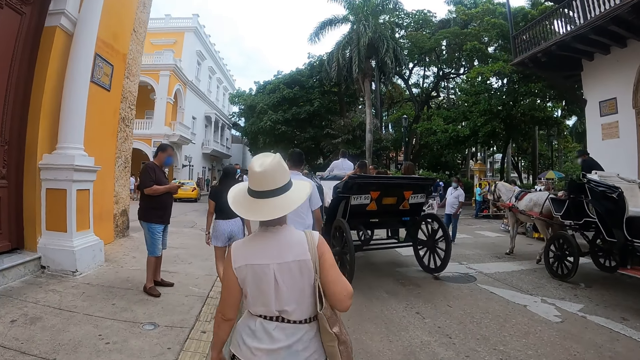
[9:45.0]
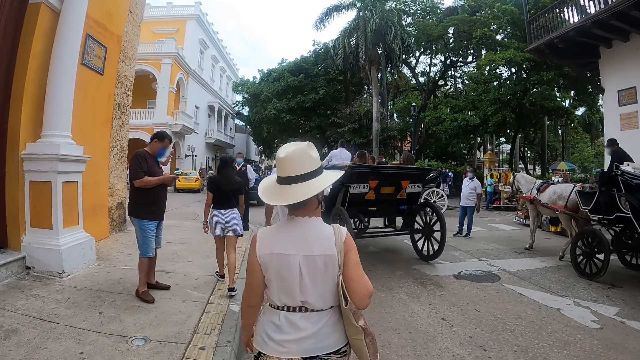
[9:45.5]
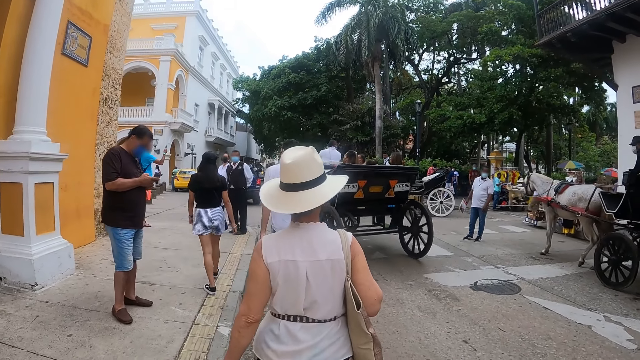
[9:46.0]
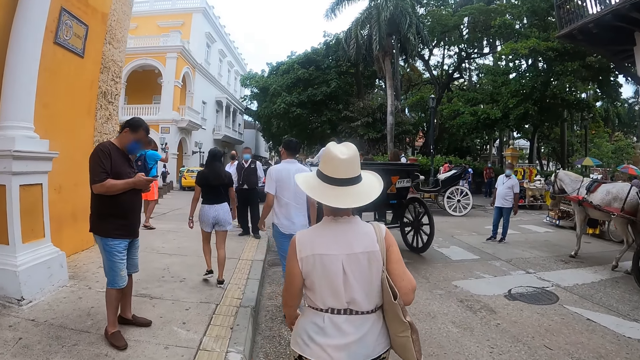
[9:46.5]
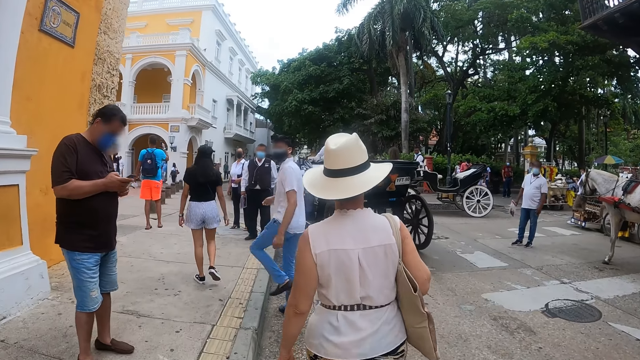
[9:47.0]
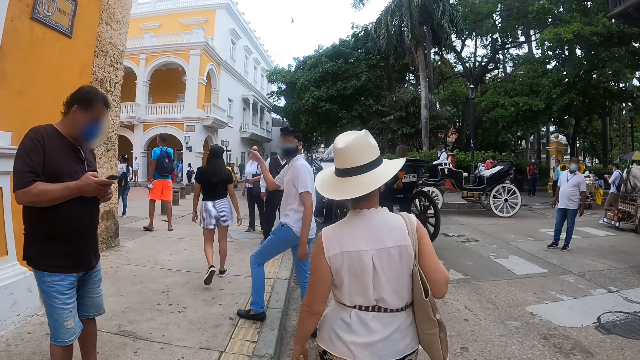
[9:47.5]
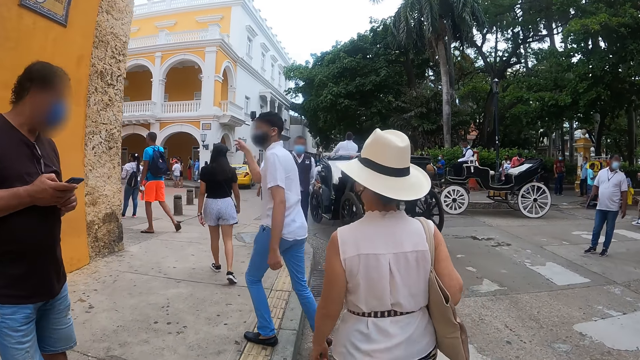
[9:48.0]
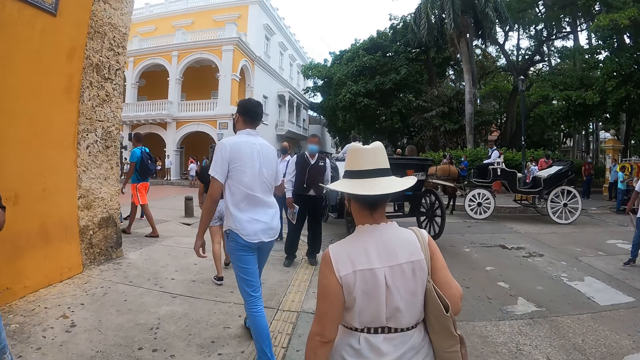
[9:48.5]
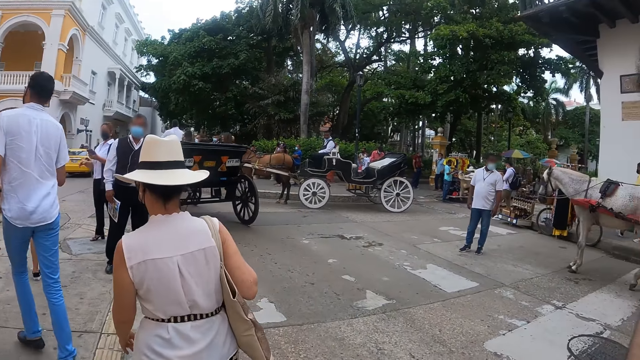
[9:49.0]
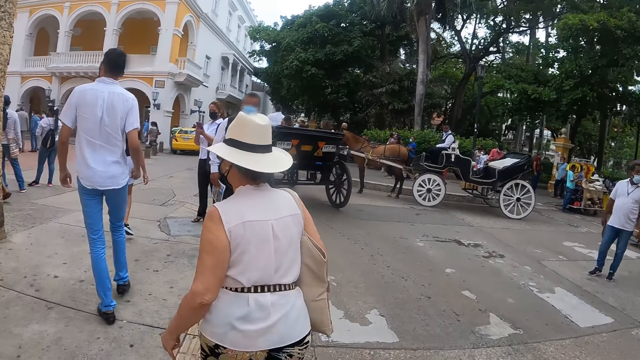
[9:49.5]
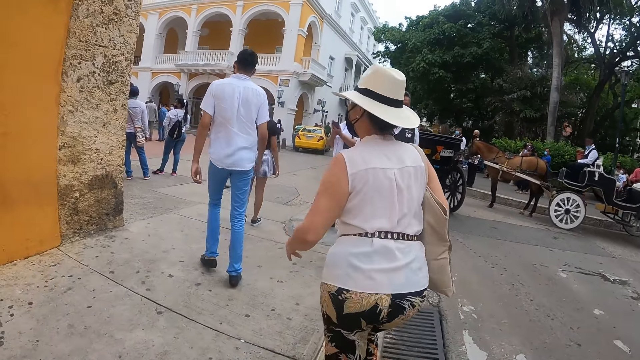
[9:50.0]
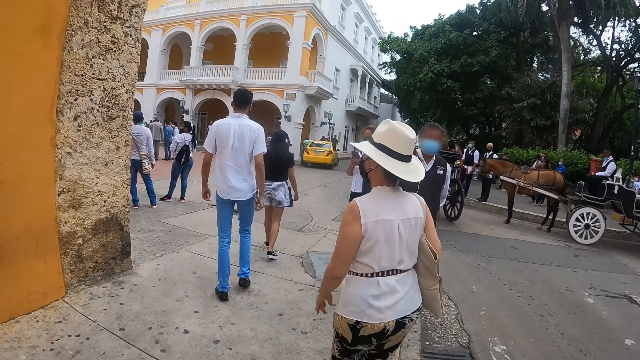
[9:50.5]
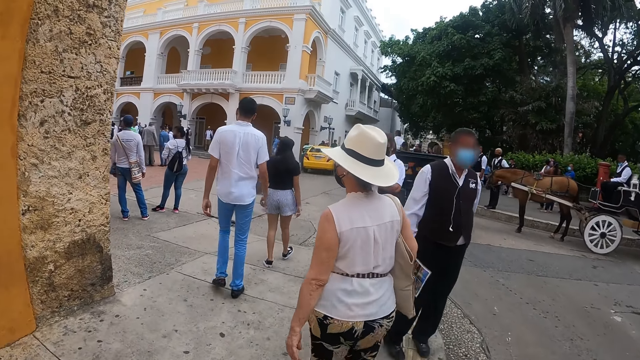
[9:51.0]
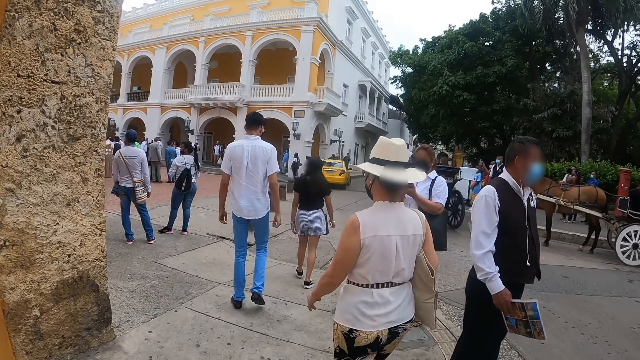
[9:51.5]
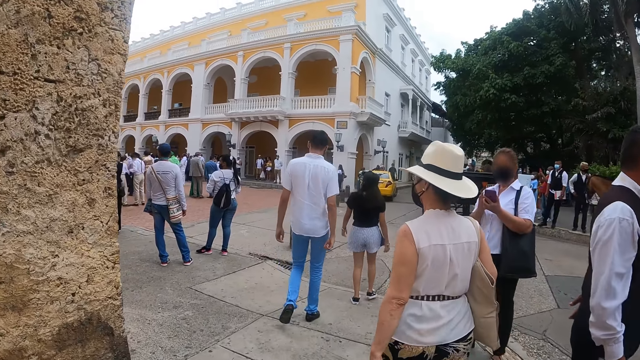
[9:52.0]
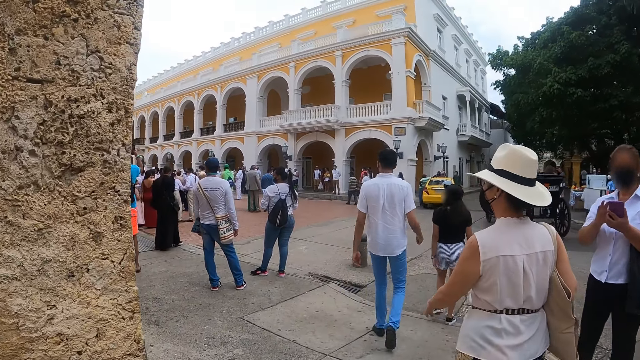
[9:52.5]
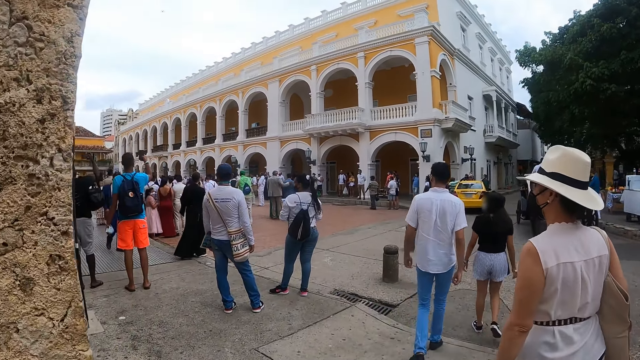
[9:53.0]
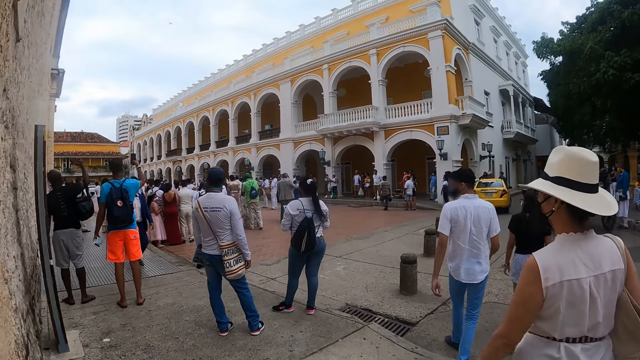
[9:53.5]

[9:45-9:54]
A man interacts with the camera wearer. The camera wearer follows the man.

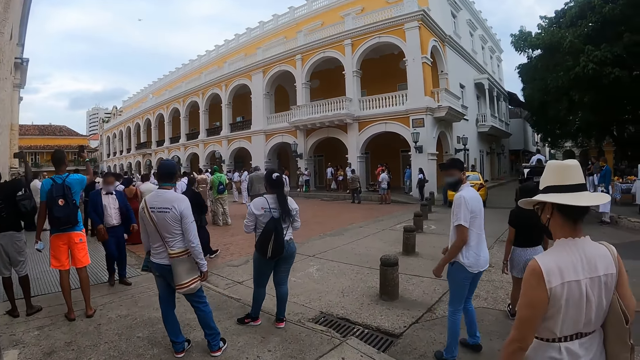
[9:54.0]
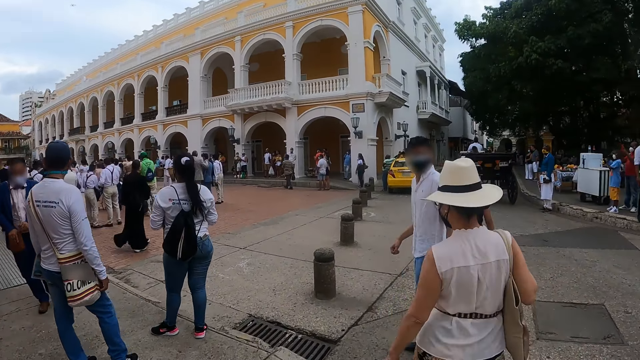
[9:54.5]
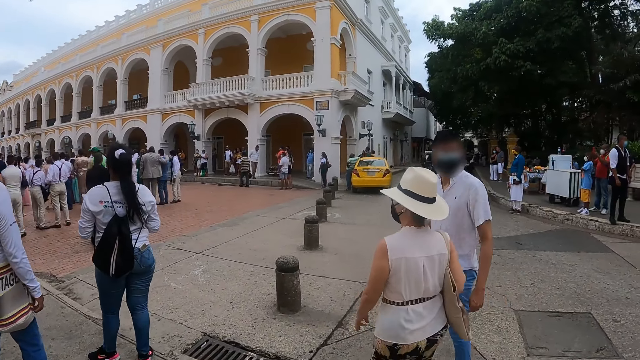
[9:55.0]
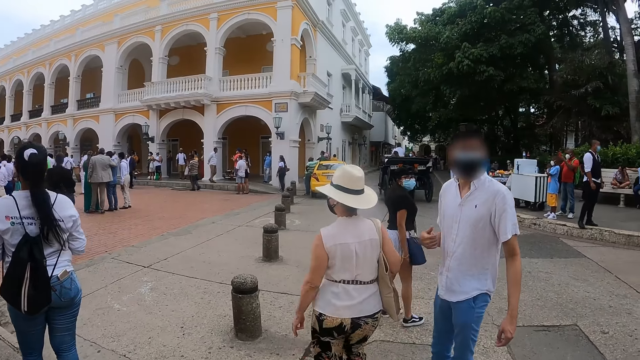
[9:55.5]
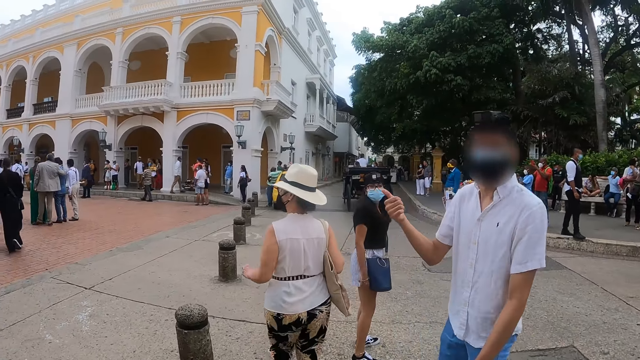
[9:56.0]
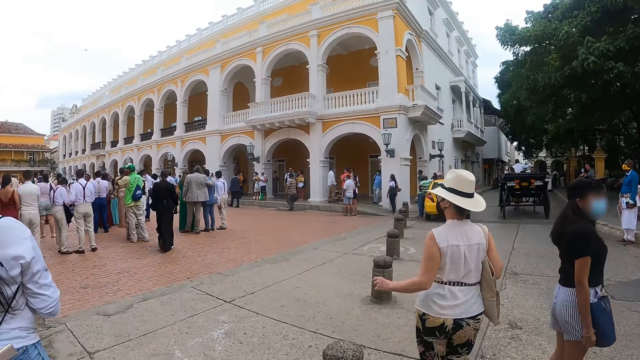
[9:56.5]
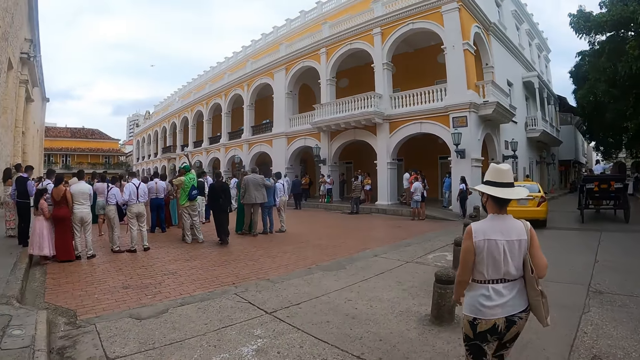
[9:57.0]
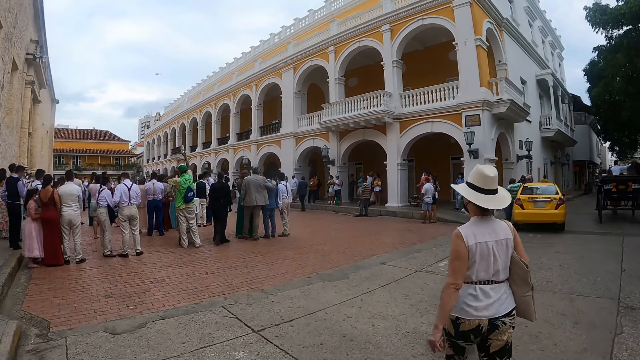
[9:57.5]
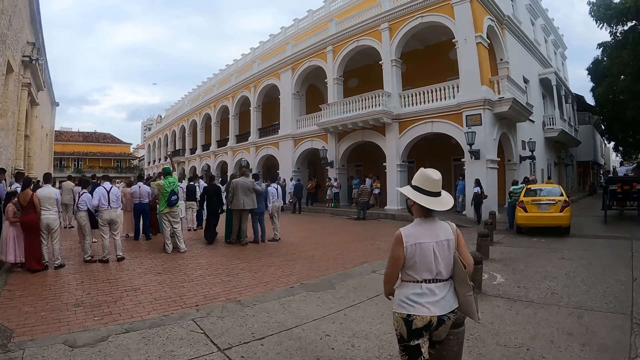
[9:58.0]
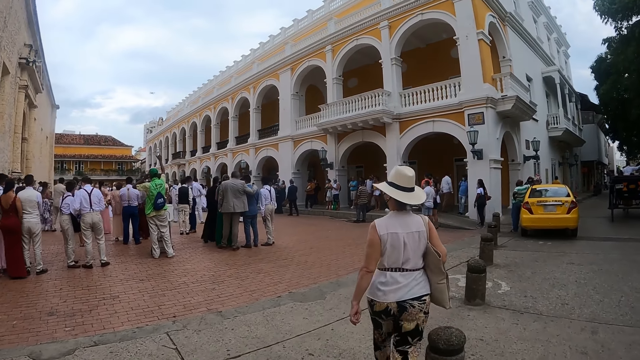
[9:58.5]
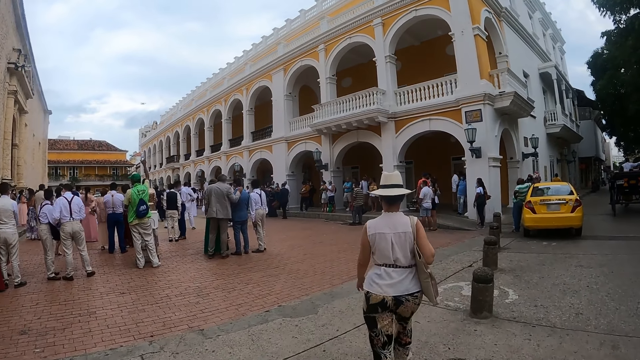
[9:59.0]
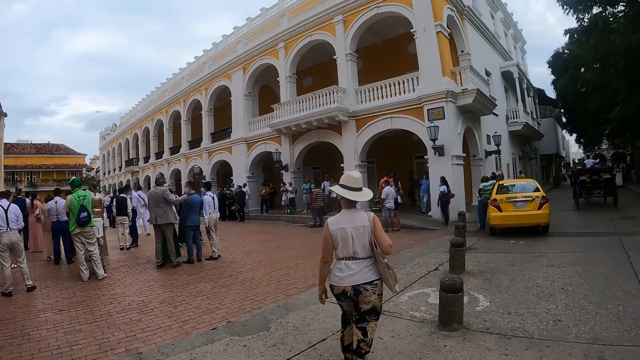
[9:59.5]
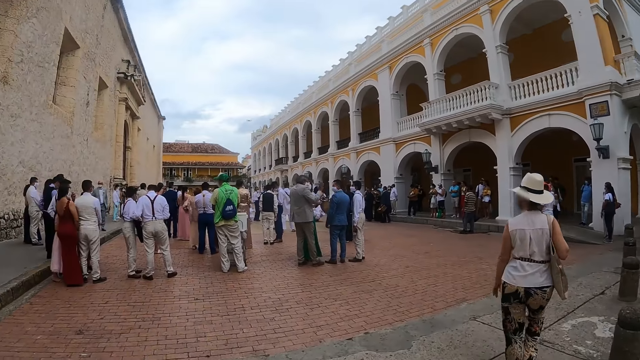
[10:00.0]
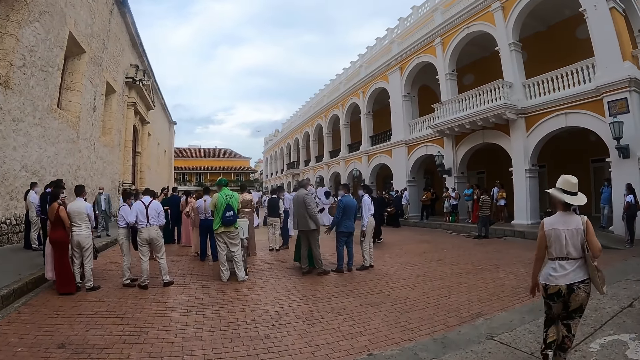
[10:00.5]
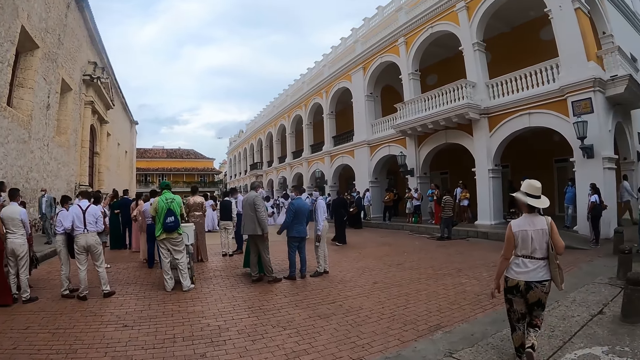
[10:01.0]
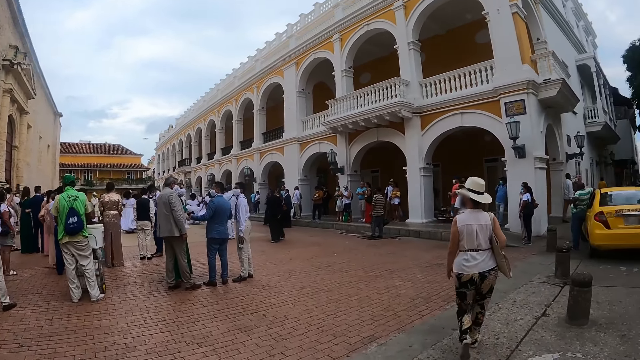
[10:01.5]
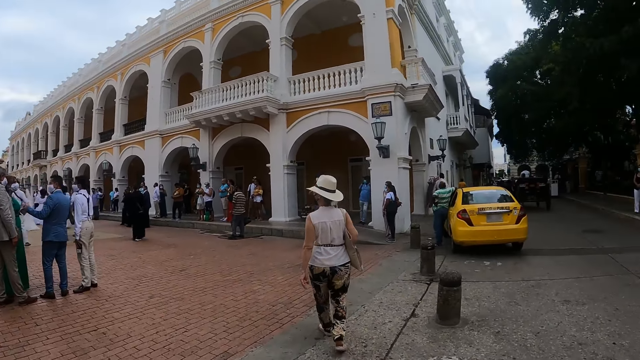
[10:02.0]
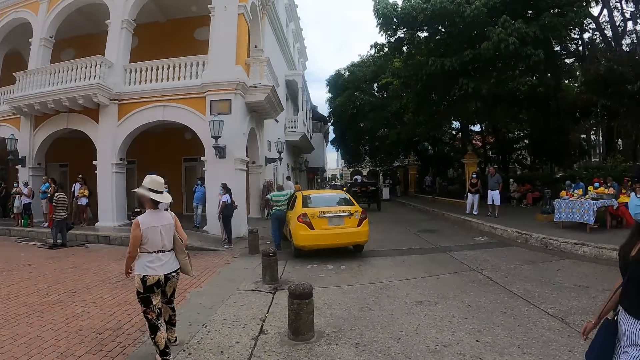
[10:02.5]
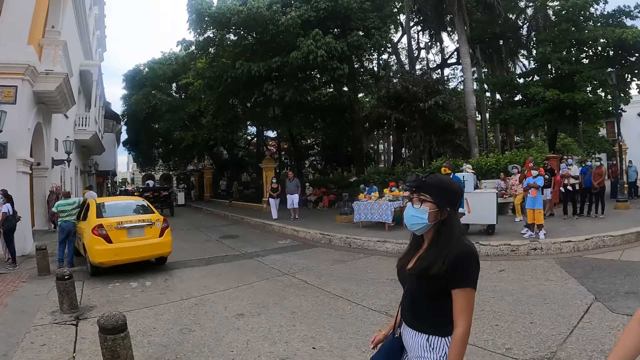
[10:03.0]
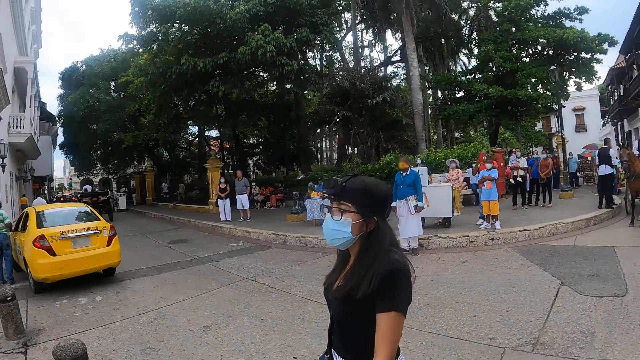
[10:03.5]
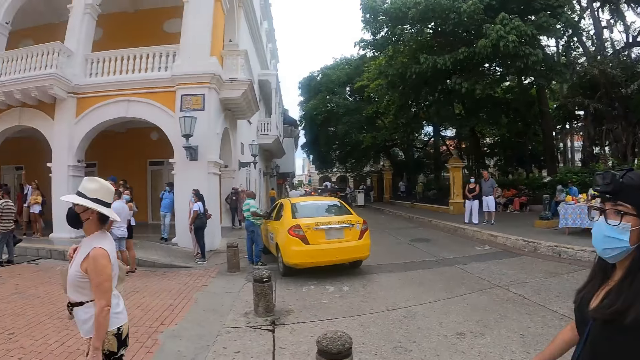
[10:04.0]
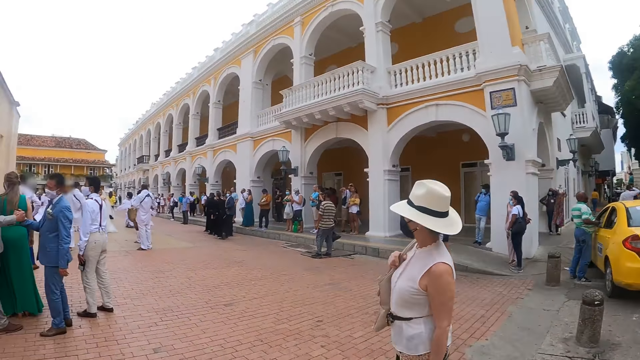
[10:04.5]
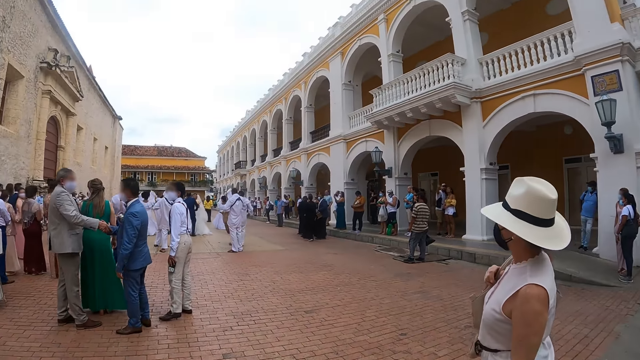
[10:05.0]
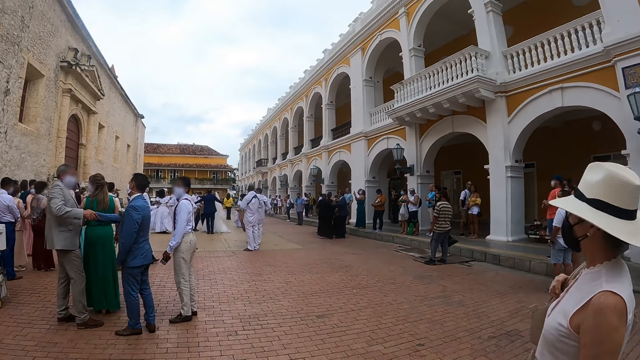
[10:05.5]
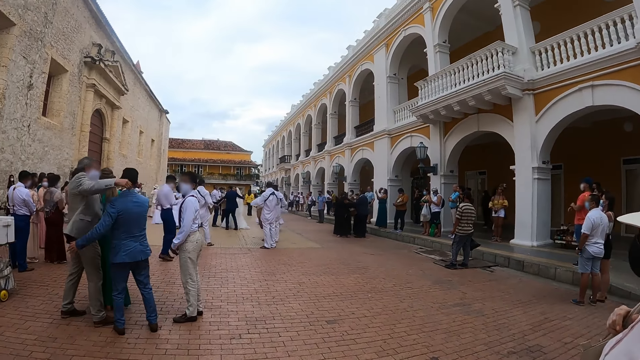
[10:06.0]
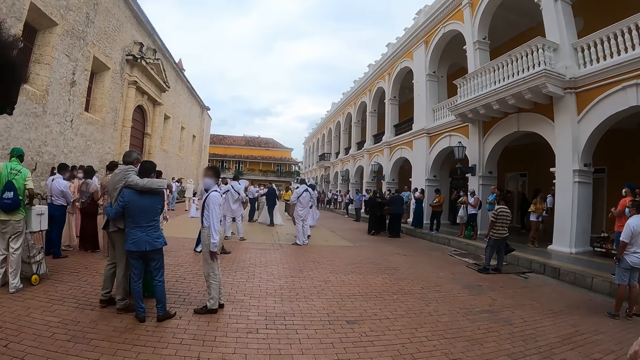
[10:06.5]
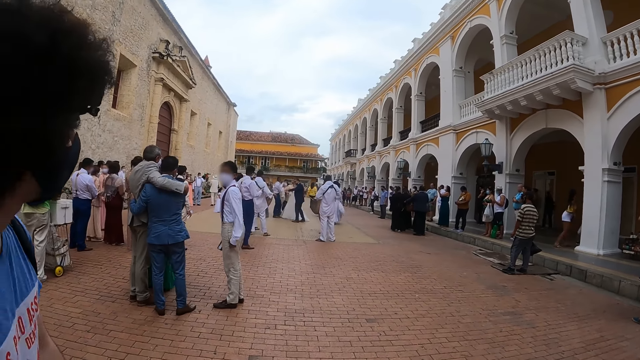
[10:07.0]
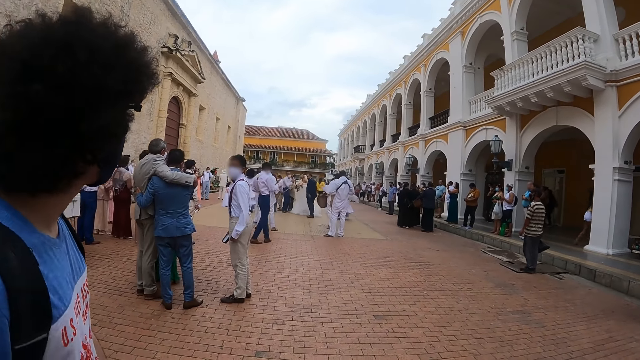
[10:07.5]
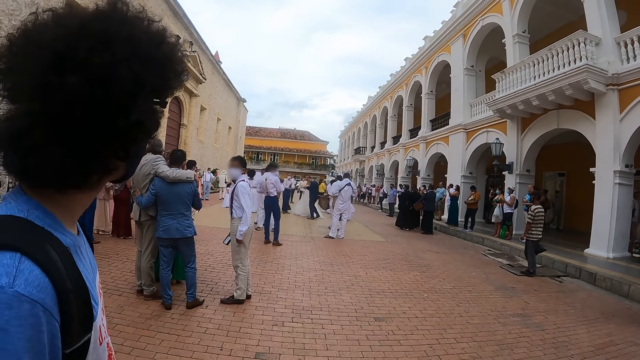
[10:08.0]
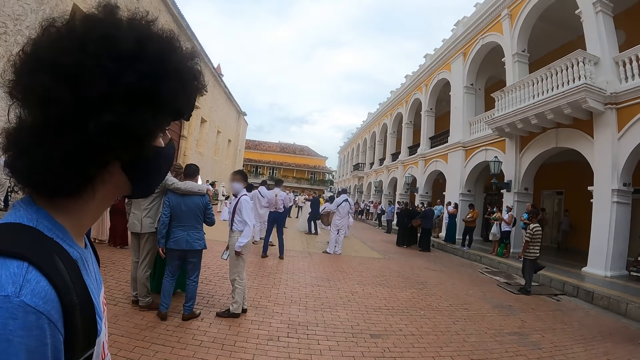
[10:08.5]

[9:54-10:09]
A man interacts with the camera wearer. The camera wearer stares at a crowd. They look around the street. They stare at the crowd. They stop.
